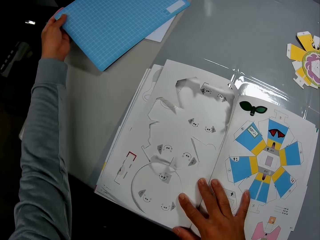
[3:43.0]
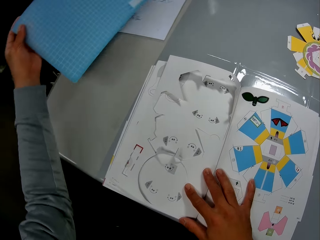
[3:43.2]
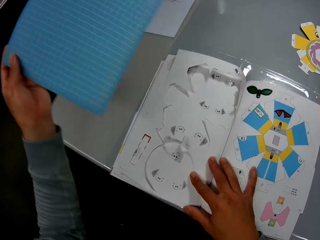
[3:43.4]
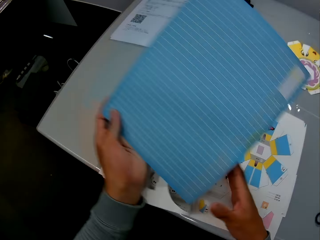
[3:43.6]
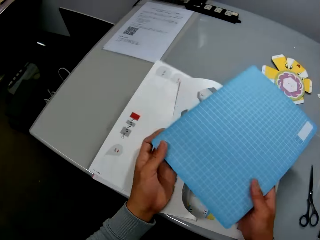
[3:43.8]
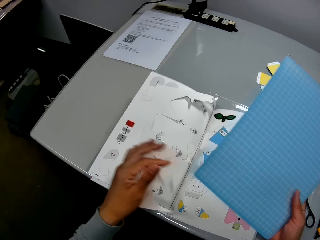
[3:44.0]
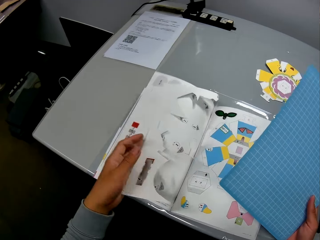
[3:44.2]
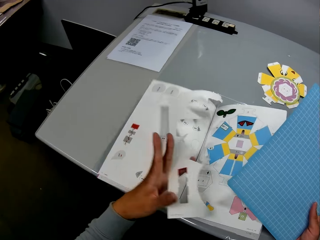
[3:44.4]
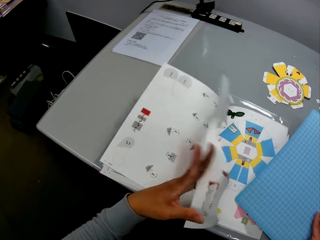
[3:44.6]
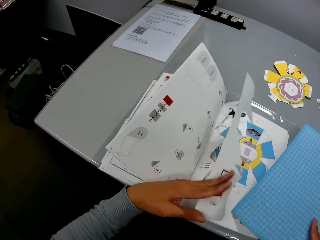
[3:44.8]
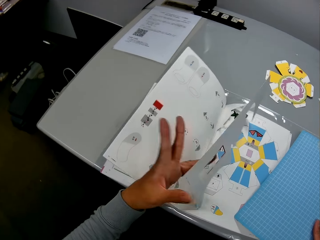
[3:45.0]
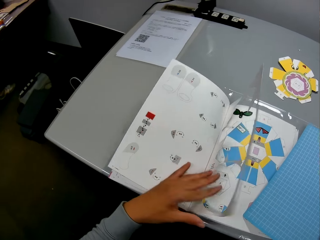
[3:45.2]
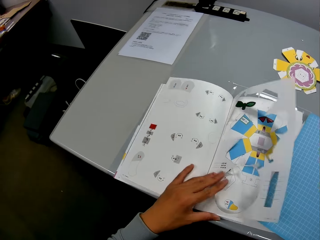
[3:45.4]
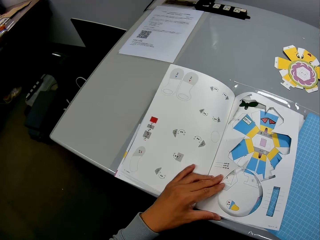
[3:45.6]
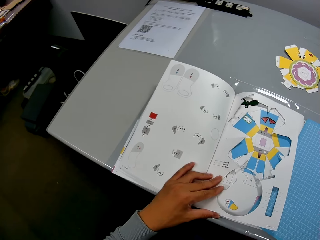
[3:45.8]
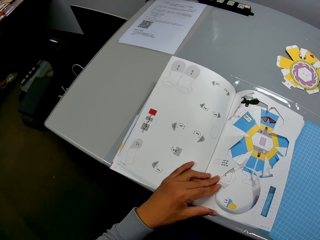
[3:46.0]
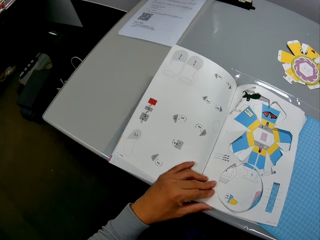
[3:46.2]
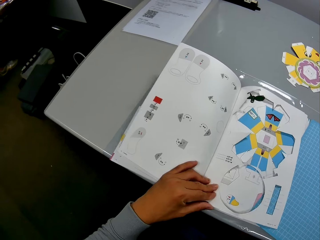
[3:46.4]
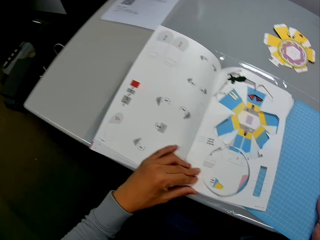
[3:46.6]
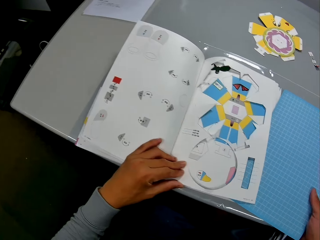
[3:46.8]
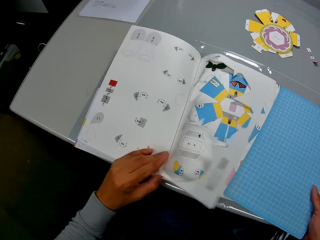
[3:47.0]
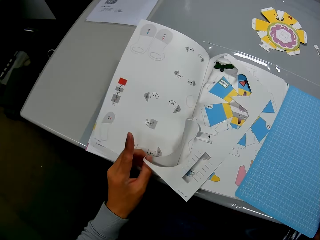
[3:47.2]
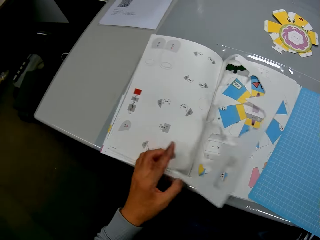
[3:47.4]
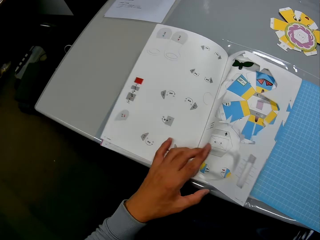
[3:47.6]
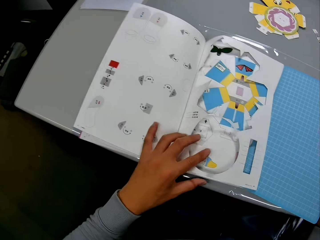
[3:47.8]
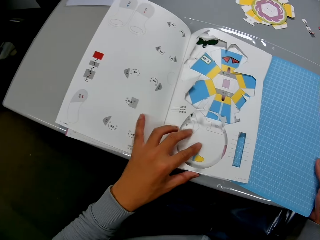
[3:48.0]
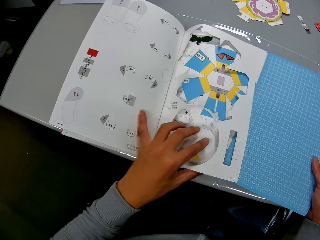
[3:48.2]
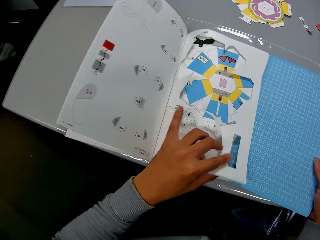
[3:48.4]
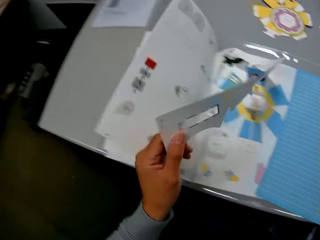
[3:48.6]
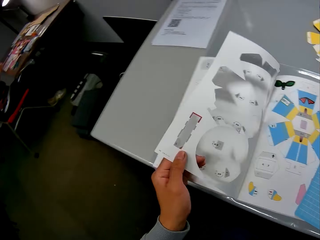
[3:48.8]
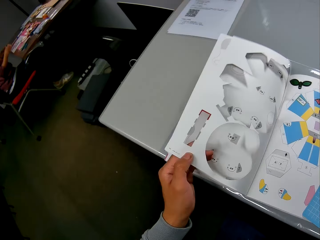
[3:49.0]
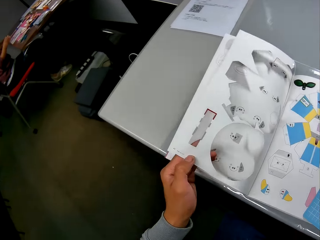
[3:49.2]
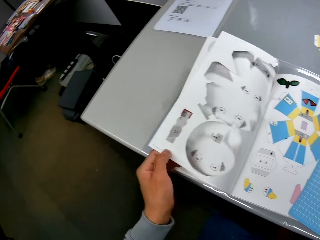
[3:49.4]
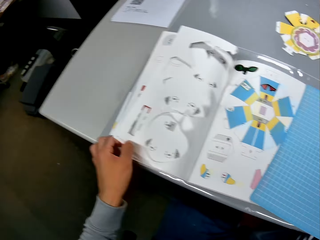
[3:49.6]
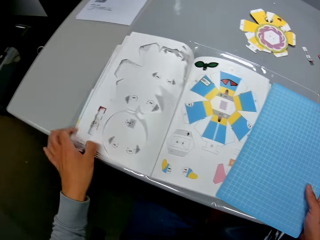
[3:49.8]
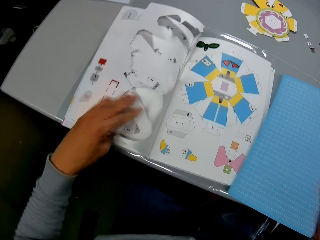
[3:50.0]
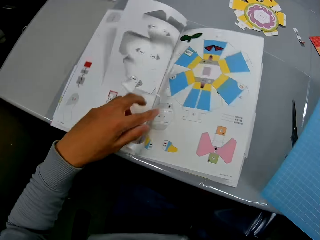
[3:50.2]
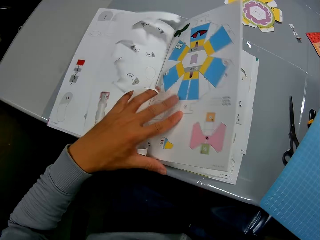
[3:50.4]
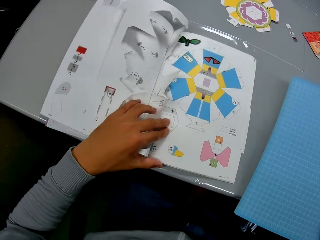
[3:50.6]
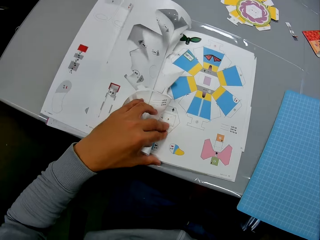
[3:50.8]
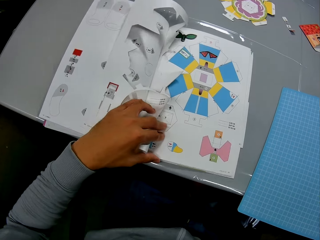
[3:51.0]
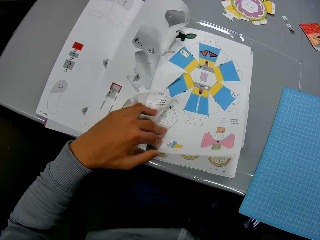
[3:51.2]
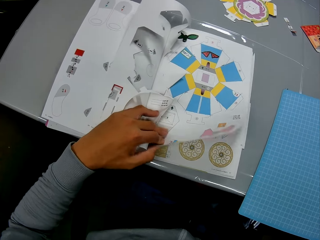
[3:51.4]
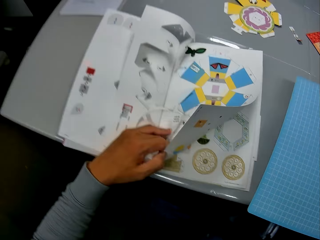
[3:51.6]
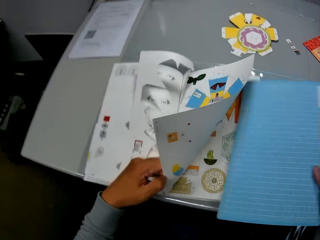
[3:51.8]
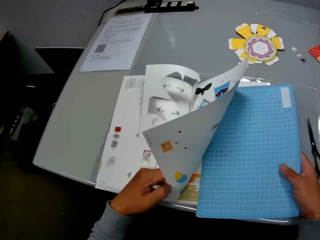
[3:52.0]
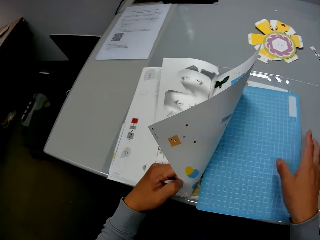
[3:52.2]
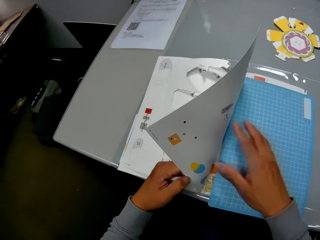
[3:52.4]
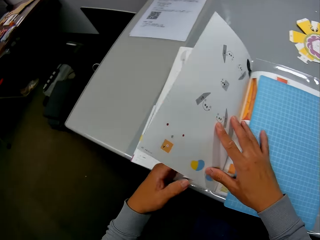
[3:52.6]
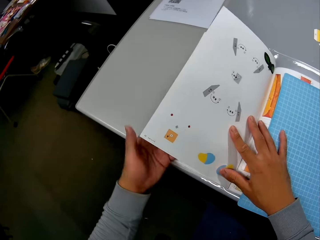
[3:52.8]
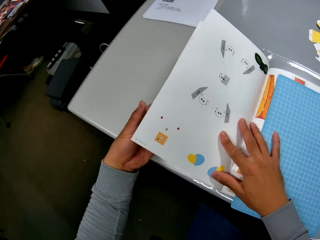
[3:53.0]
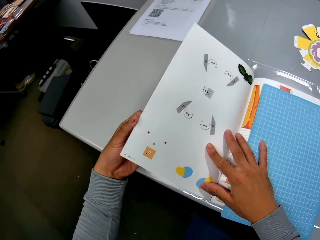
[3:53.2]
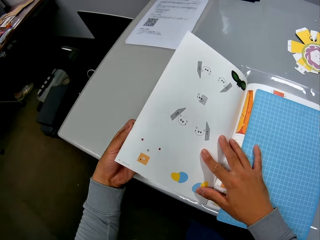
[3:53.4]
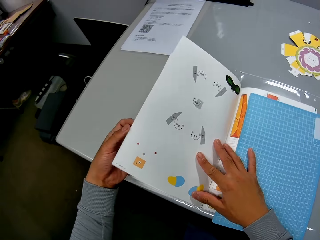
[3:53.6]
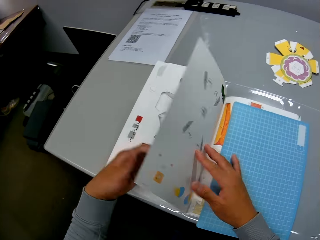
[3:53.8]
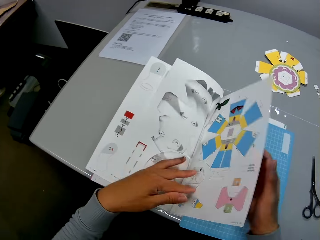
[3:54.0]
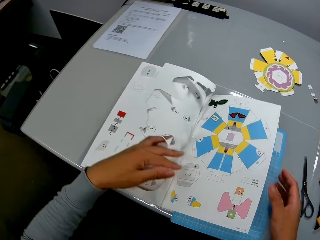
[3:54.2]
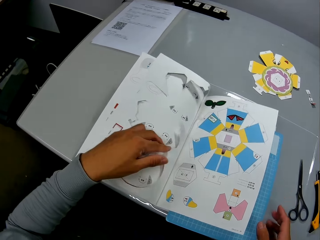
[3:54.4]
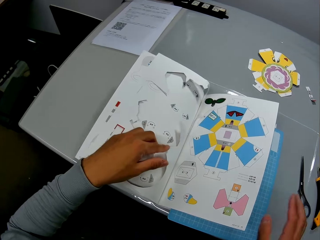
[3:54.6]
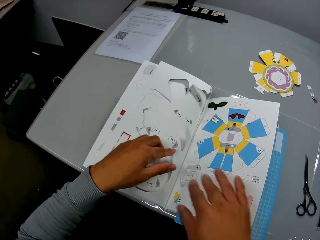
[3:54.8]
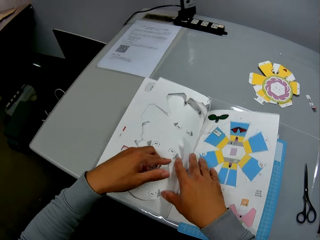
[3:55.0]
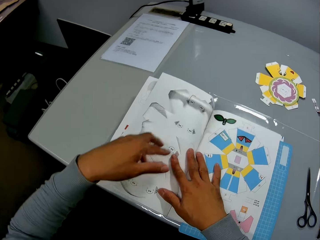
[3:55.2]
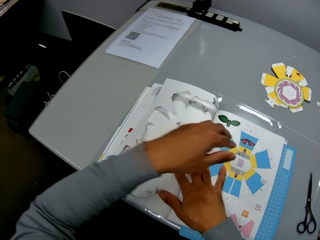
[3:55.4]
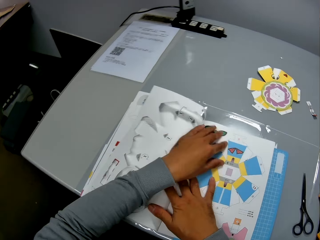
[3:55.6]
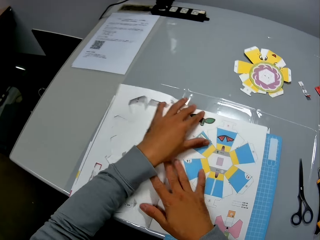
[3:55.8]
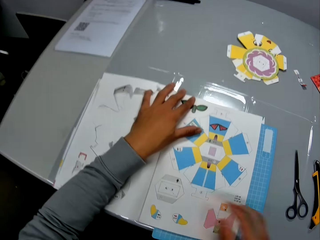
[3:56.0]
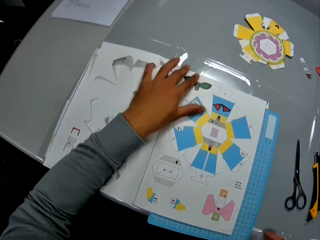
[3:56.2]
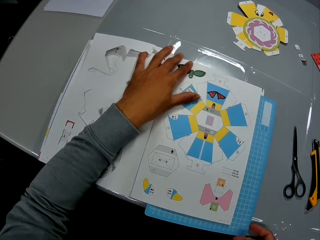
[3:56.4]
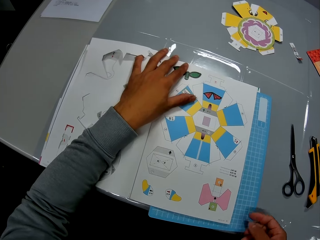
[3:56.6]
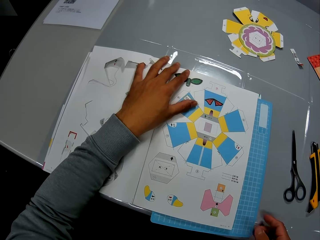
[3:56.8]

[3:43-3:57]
The camera wearer peruses the craft book. They flip through the paper craft. They put the self healing cutting mat in between the paper craft. They peruse the craft book.

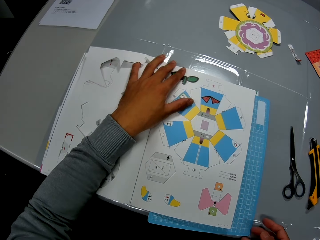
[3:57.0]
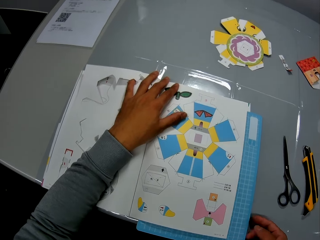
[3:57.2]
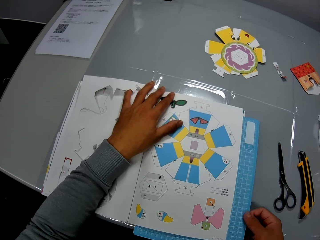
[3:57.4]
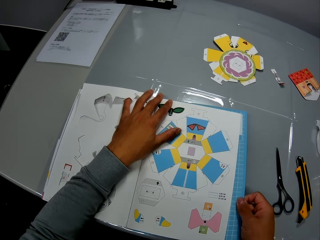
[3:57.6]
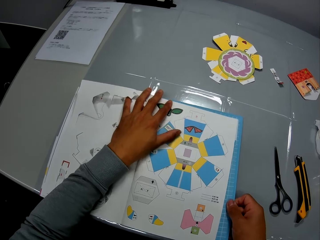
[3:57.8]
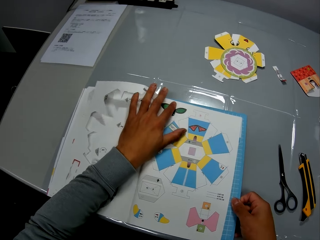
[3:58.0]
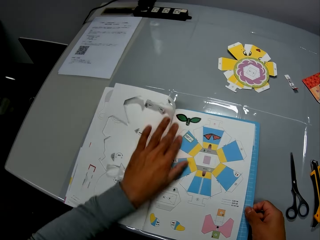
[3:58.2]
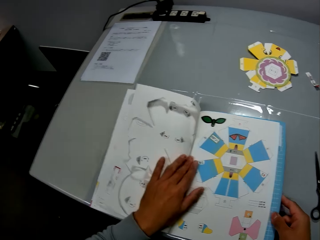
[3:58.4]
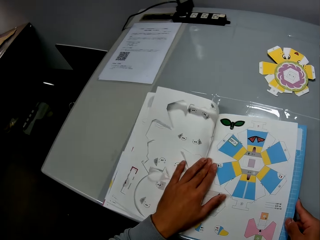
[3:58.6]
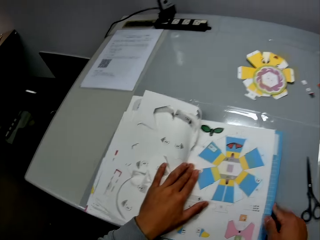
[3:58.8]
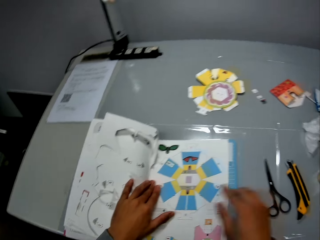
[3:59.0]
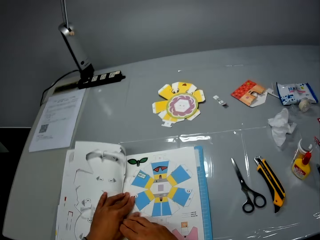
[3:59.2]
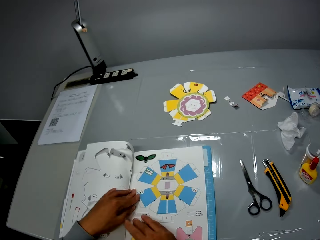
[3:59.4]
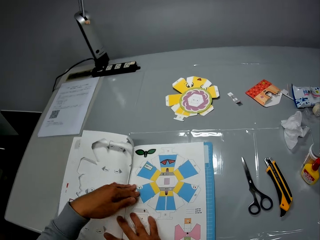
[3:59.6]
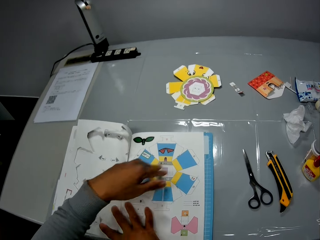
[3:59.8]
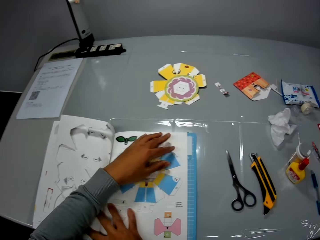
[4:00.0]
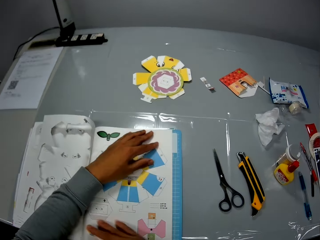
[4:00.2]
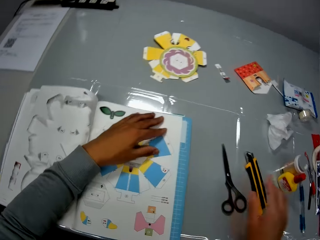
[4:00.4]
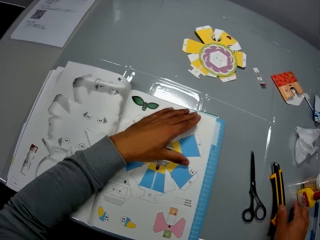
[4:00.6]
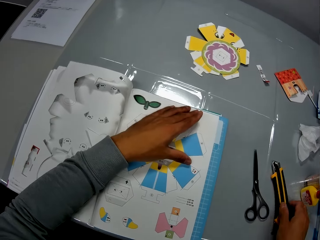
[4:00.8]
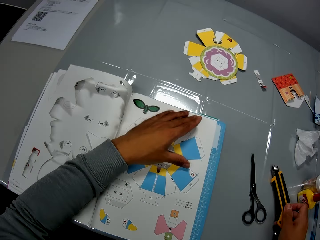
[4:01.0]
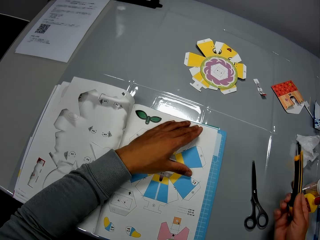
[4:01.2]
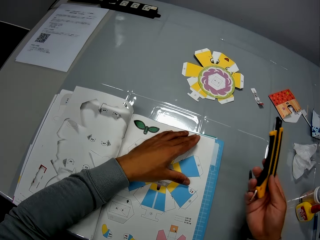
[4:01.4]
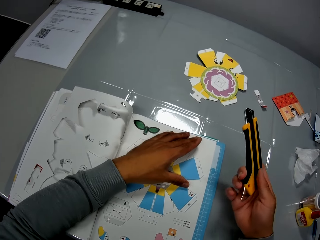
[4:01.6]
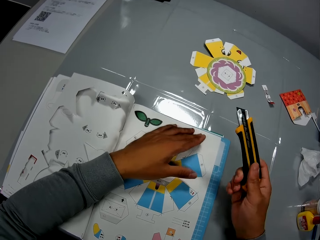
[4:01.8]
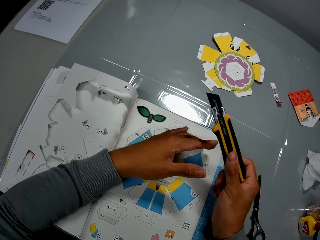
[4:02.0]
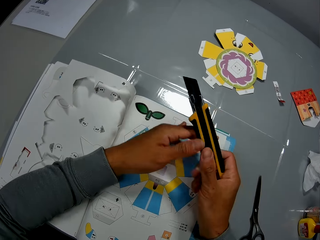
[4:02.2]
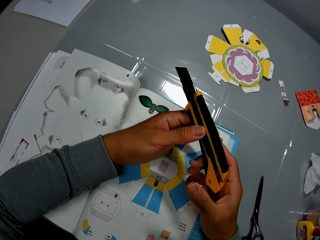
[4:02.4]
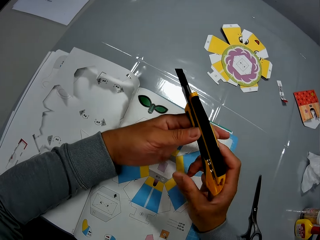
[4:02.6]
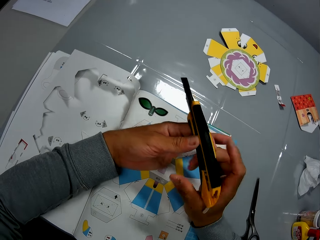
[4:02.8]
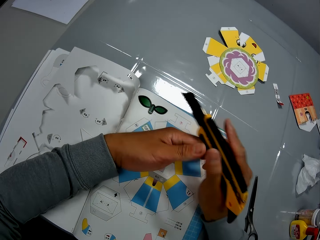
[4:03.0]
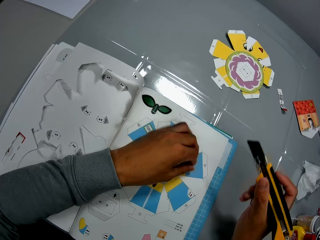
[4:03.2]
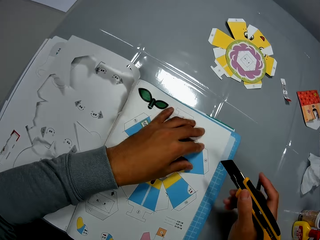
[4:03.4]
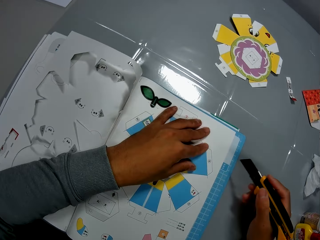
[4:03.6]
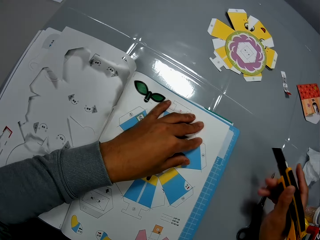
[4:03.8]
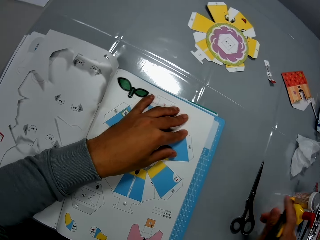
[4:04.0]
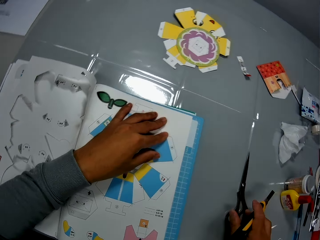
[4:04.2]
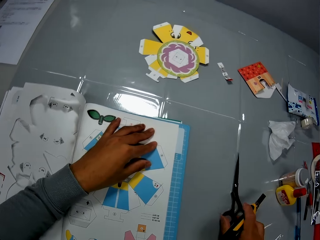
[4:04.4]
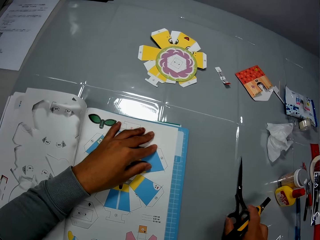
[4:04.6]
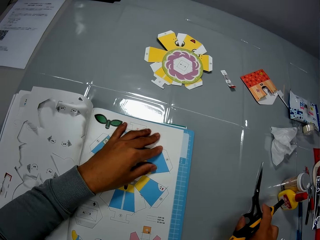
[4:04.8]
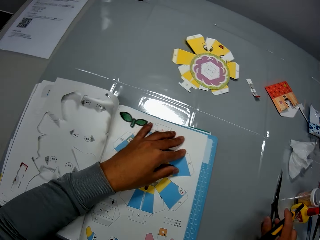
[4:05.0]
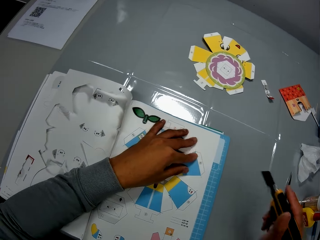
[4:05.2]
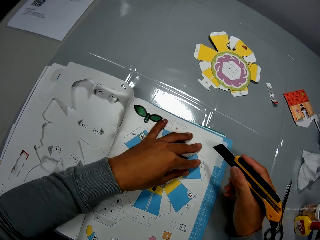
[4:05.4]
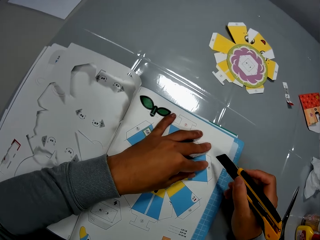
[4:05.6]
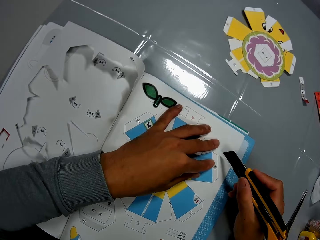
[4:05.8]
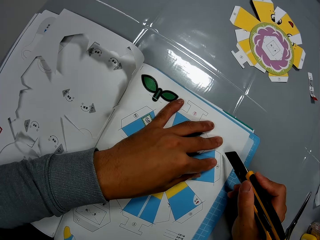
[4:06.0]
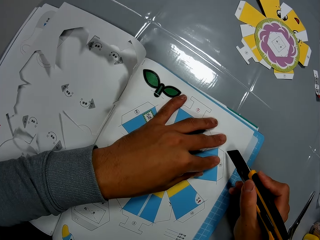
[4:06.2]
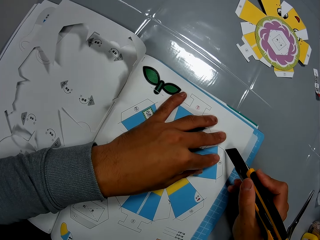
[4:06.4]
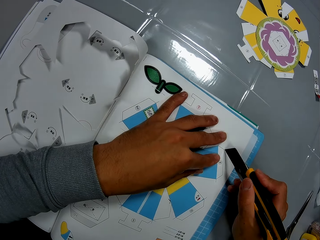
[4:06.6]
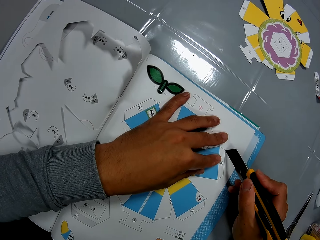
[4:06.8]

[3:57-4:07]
The camera wearer fixes the cutting mat on the craft book. They pick up the precision knife on the table. They move the scissors and cut the craft material.
